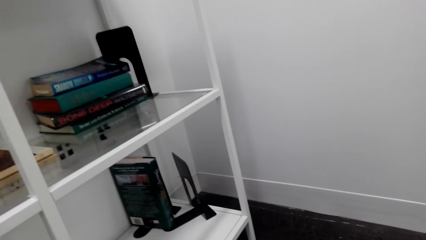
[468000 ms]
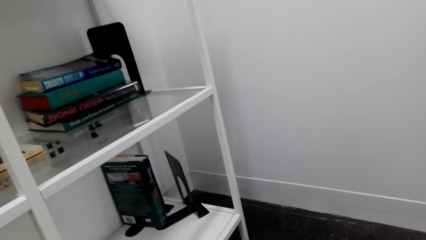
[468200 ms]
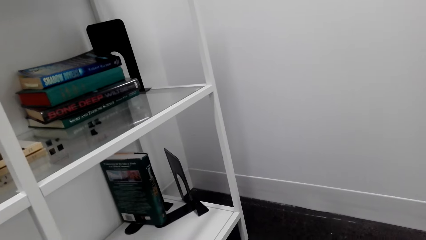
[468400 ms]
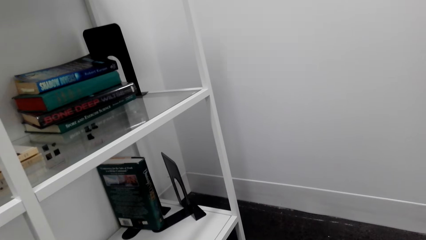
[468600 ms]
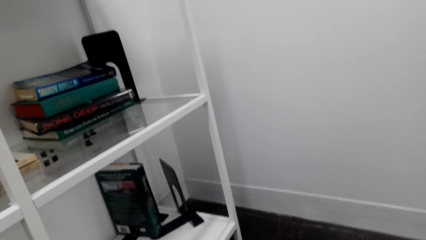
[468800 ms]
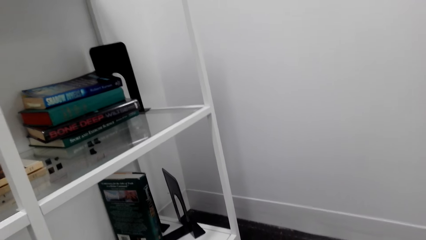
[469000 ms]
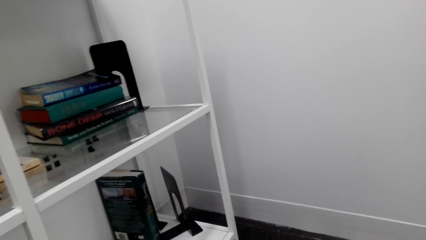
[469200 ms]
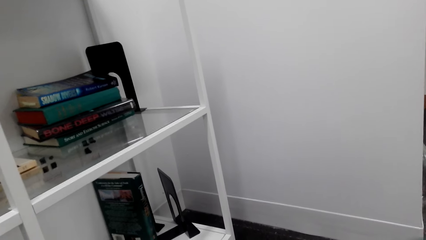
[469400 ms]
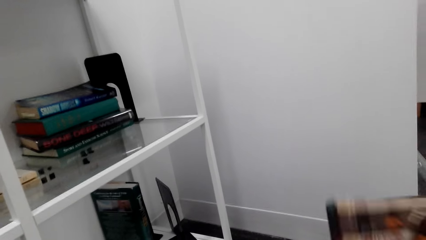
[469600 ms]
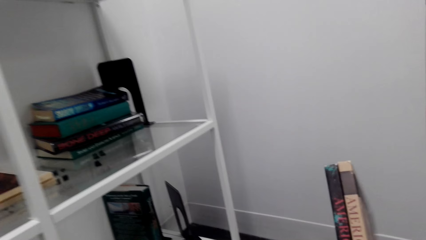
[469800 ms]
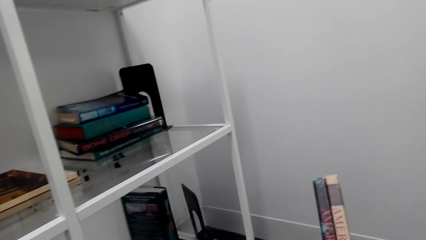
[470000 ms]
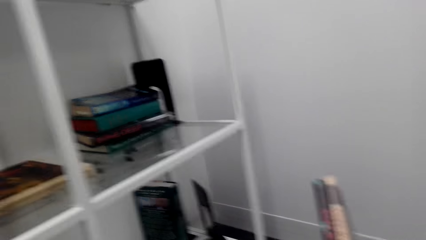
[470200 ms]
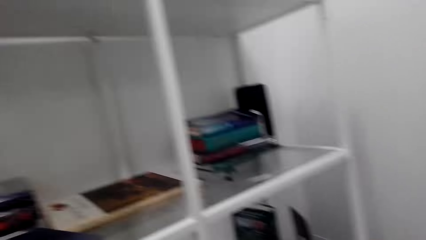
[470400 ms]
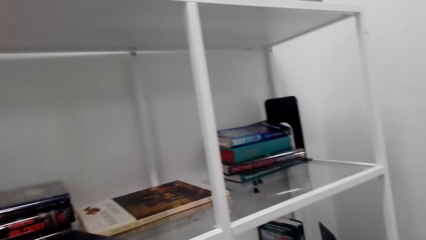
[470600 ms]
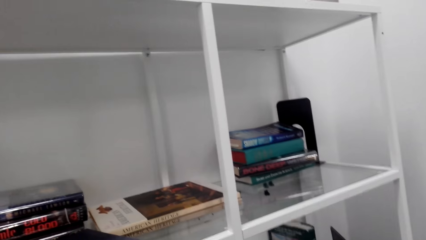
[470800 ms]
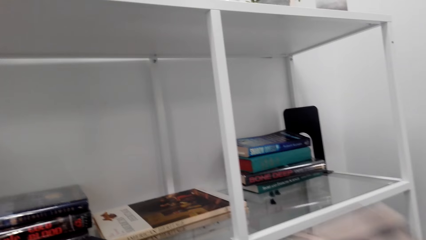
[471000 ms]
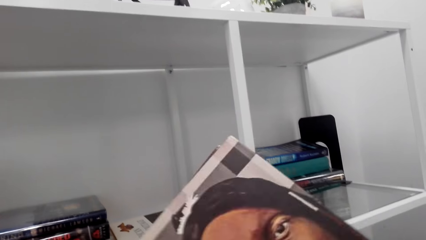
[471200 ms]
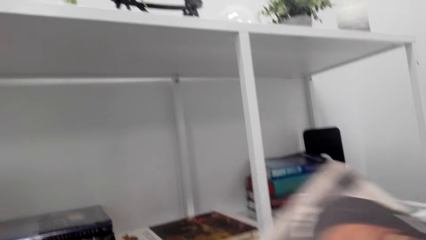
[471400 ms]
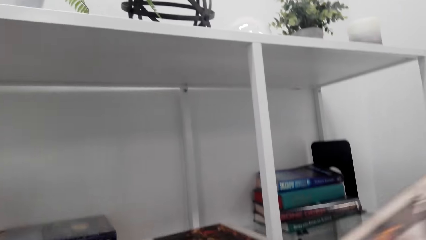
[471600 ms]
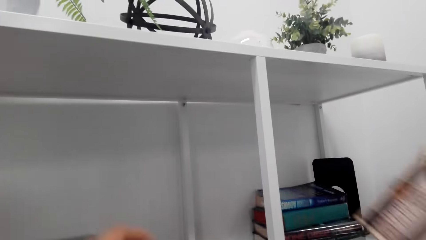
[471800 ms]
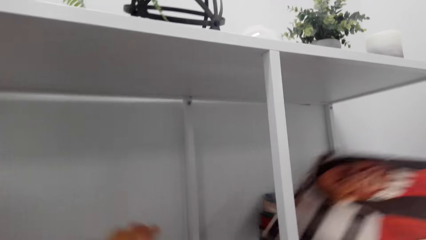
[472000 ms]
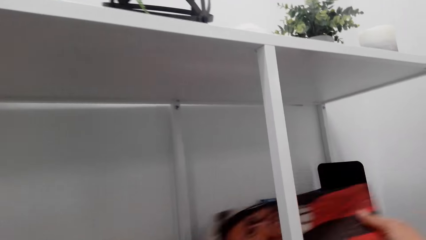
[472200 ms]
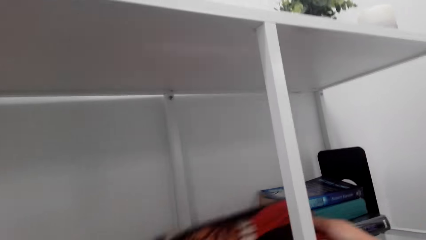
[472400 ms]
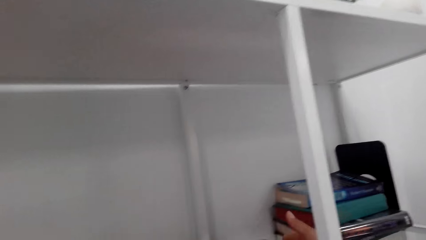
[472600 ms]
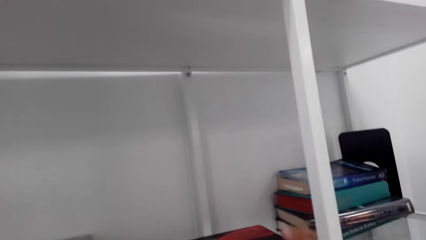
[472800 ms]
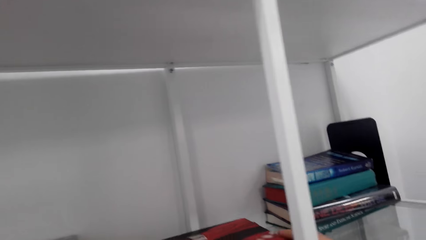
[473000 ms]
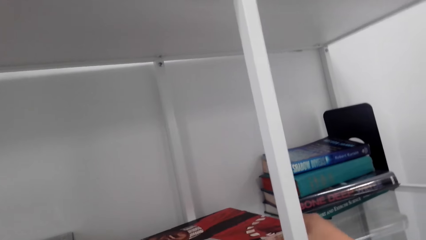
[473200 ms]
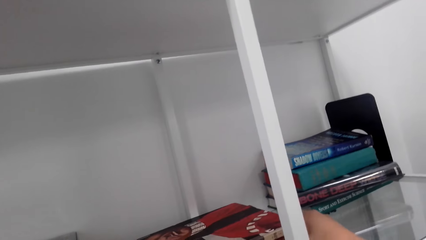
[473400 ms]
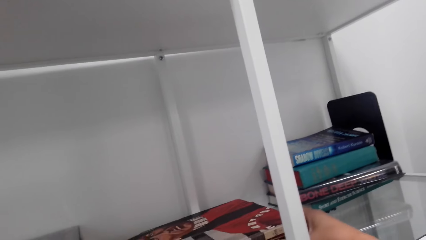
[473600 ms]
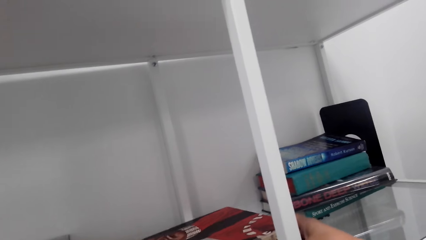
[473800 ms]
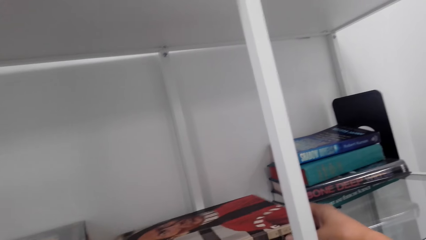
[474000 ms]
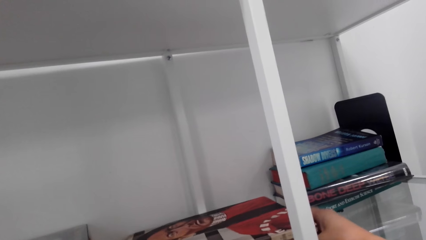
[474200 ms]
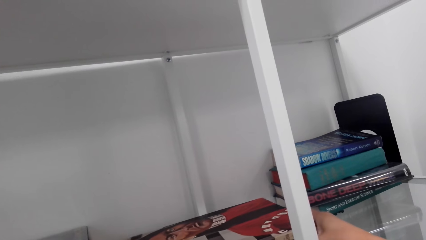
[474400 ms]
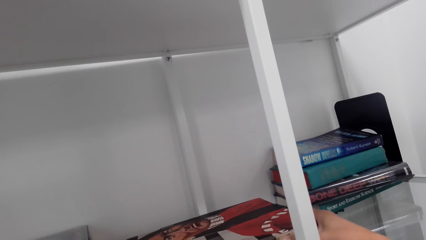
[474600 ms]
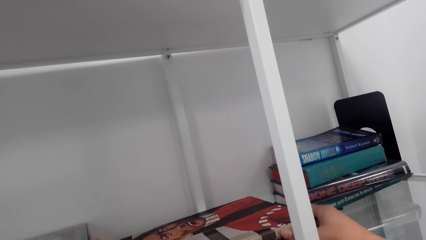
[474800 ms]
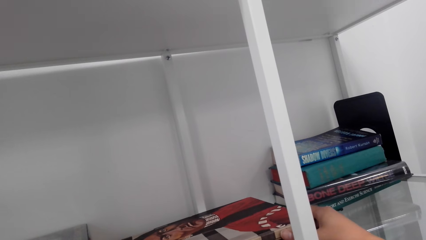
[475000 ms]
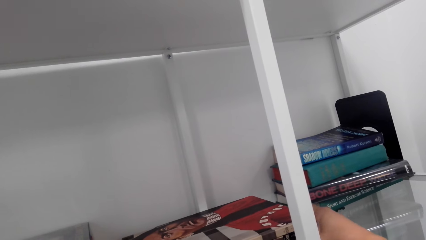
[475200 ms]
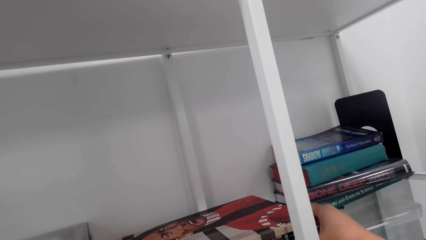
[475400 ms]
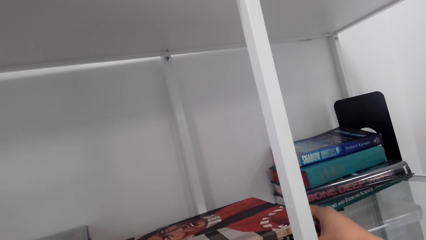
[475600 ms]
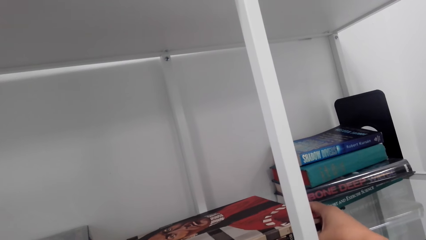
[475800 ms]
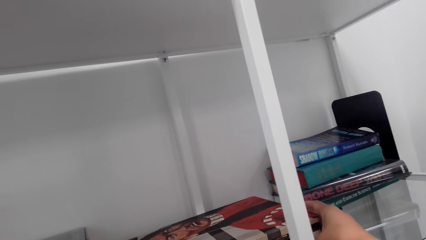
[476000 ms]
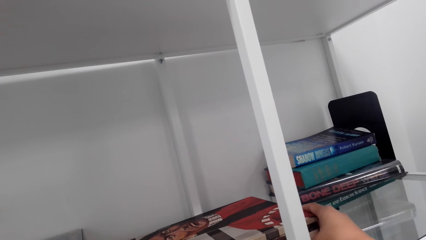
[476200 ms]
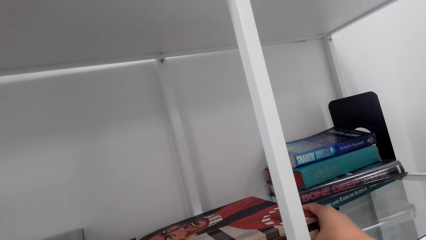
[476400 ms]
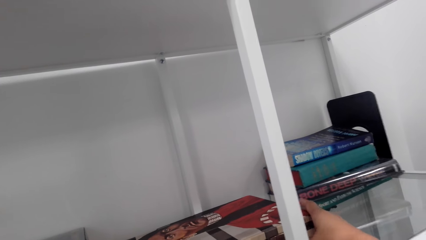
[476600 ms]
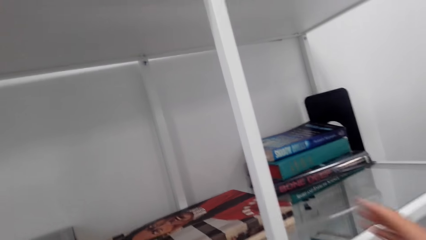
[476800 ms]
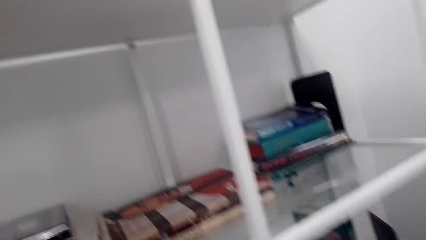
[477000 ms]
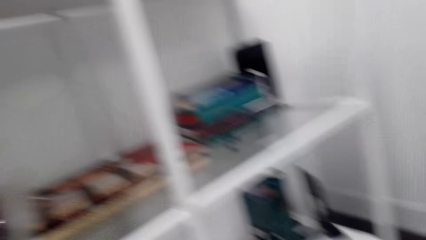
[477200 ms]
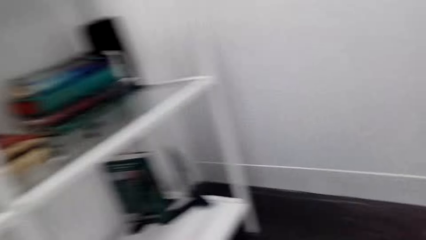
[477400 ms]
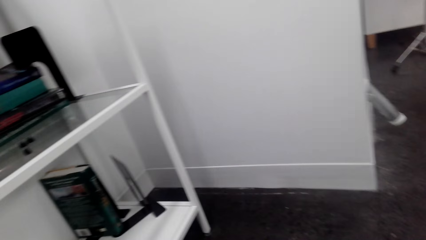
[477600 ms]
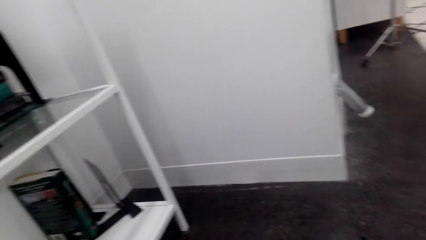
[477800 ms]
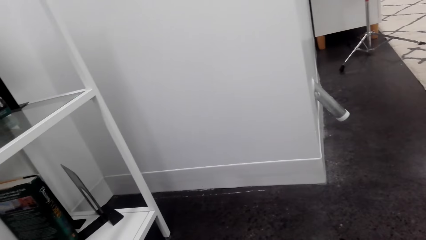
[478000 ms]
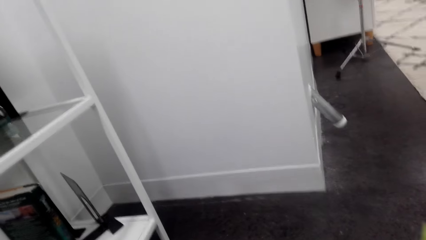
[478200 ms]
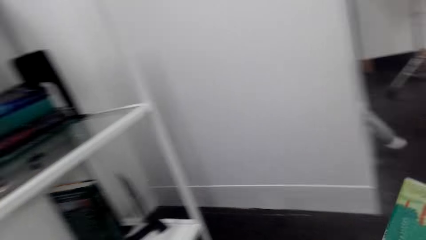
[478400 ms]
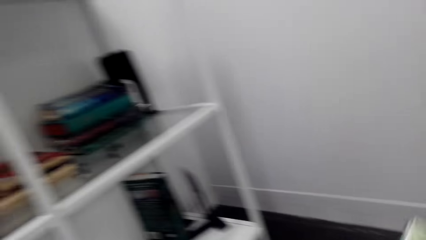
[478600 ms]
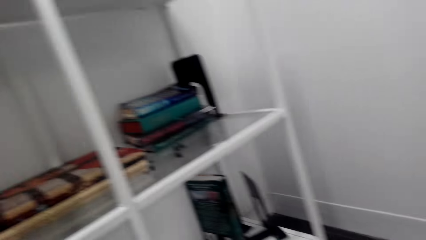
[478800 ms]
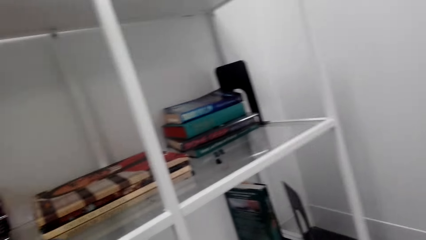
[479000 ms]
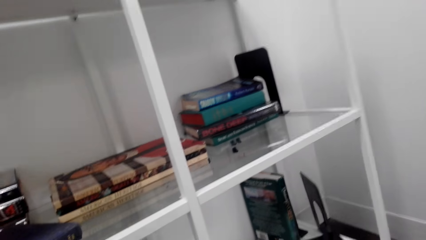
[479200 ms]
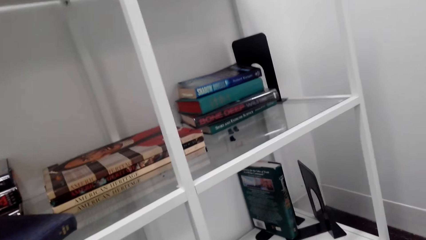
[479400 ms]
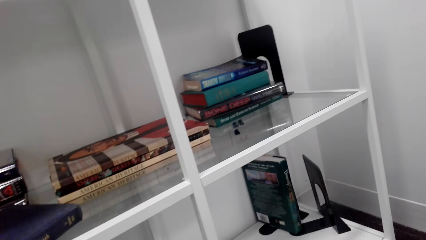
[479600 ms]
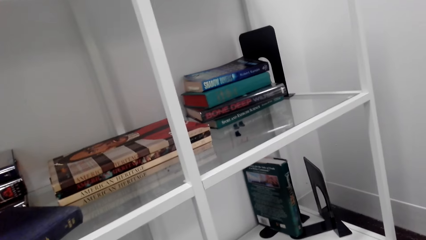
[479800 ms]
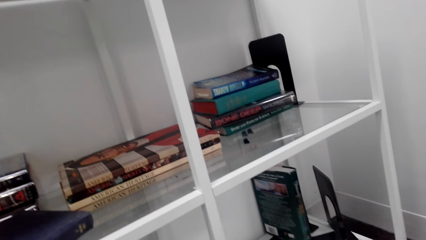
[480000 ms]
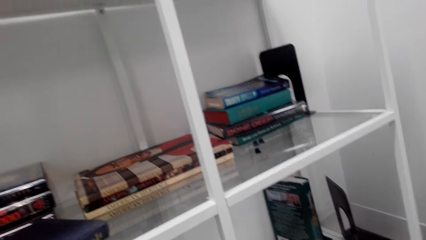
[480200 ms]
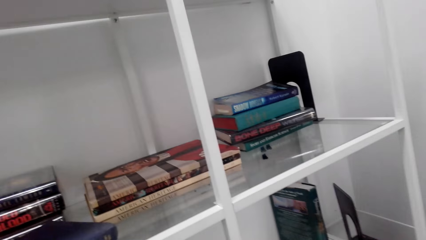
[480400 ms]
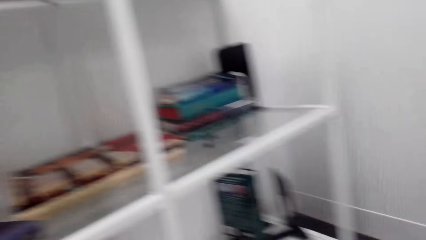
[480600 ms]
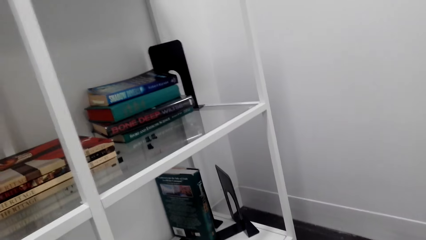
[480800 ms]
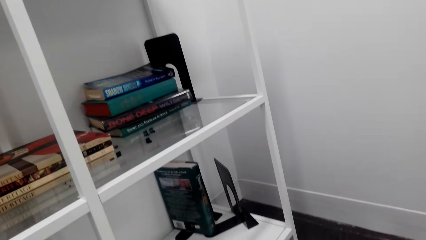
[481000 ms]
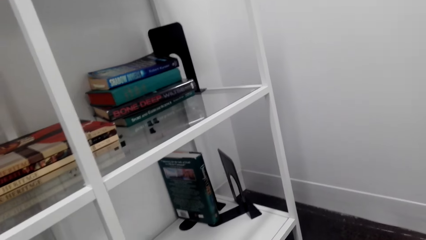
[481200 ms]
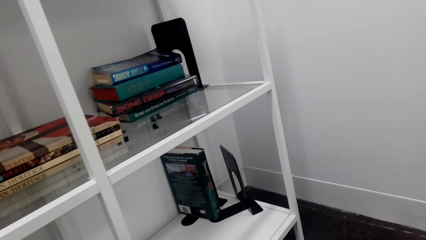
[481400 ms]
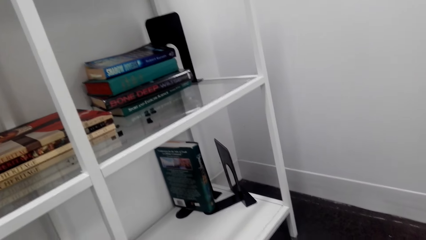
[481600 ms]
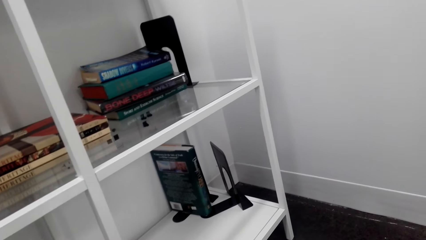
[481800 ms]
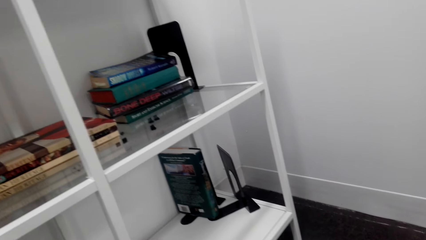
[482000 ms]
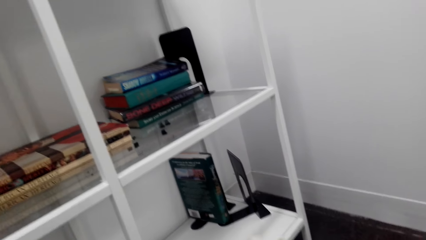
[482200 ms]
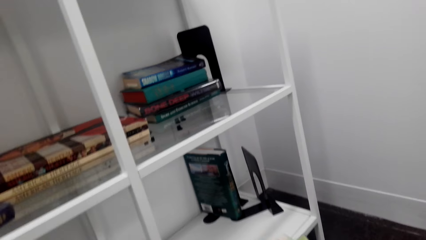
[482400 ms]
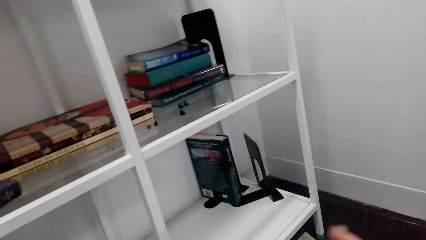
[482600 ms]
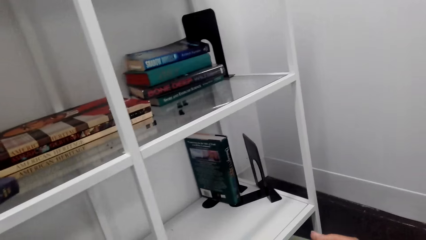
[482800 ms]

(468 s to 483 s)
The camera wearer picks books on a table. They arrange books on a shelf. They pick books on the table.
